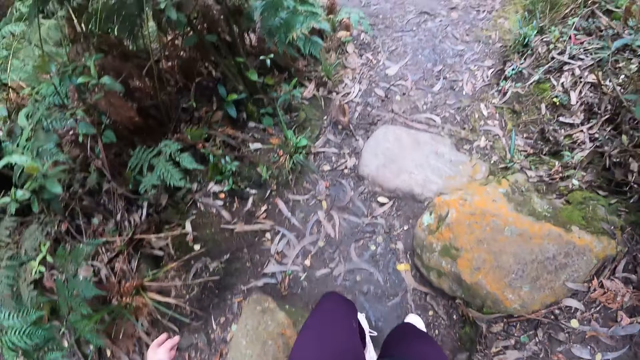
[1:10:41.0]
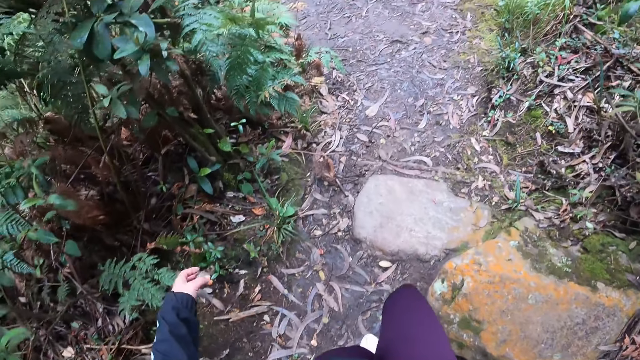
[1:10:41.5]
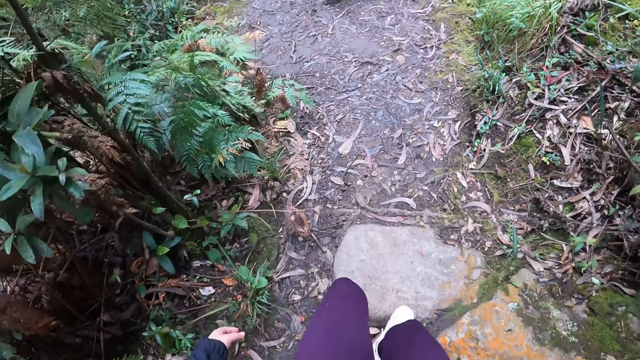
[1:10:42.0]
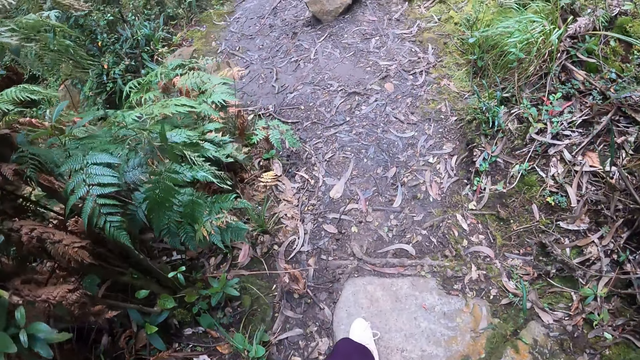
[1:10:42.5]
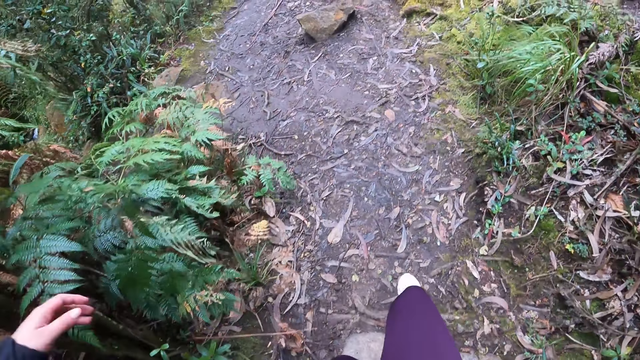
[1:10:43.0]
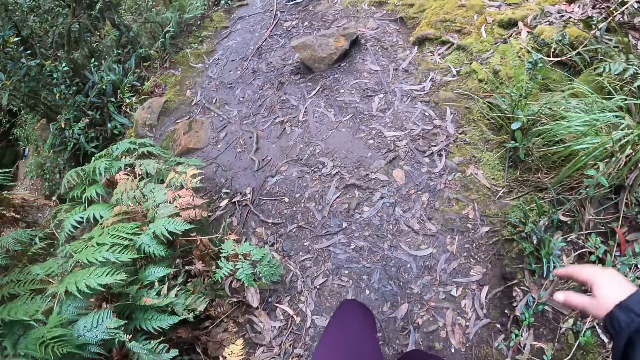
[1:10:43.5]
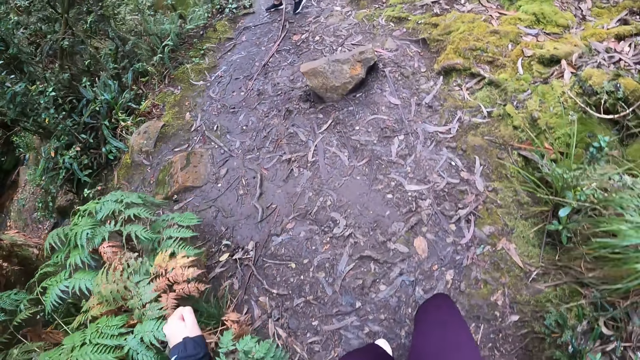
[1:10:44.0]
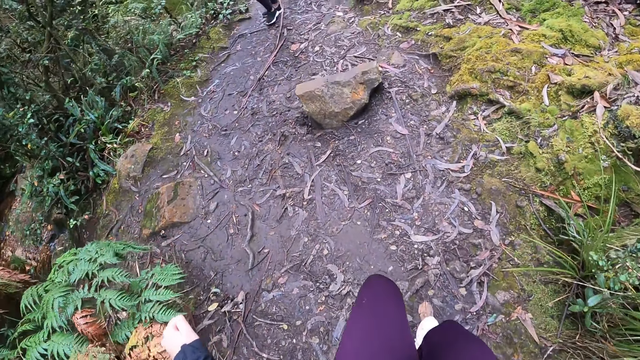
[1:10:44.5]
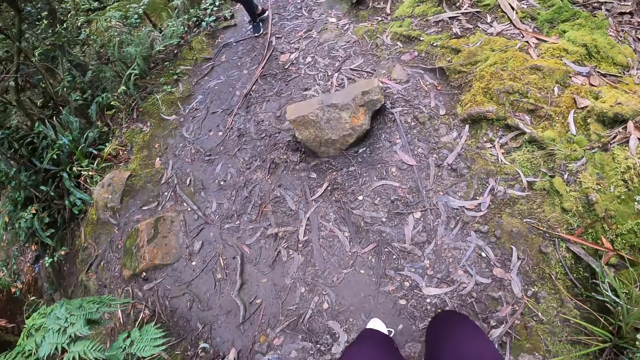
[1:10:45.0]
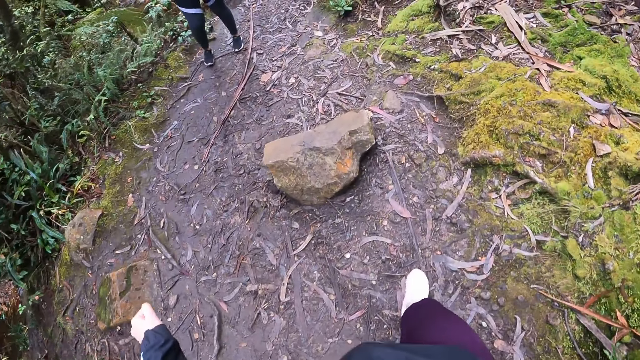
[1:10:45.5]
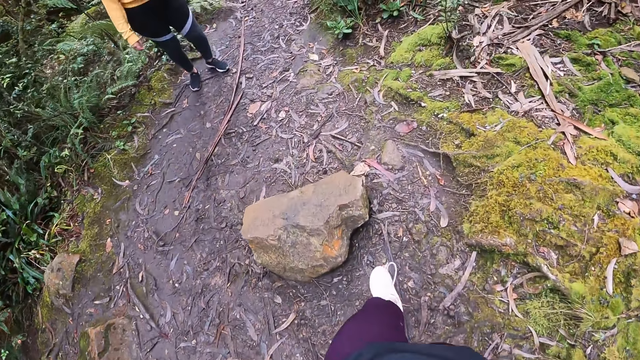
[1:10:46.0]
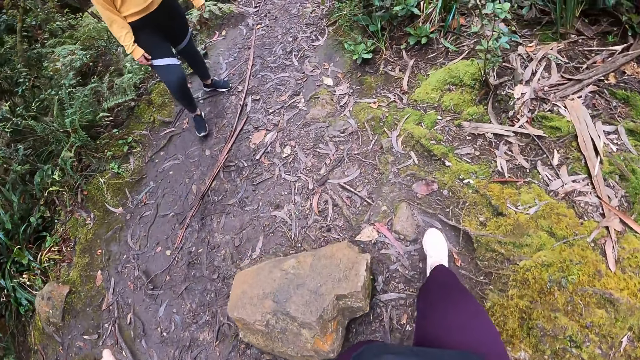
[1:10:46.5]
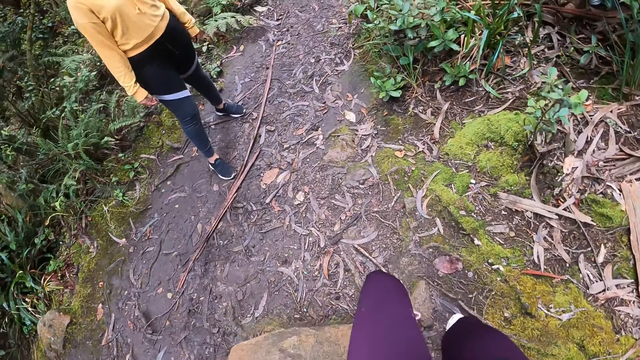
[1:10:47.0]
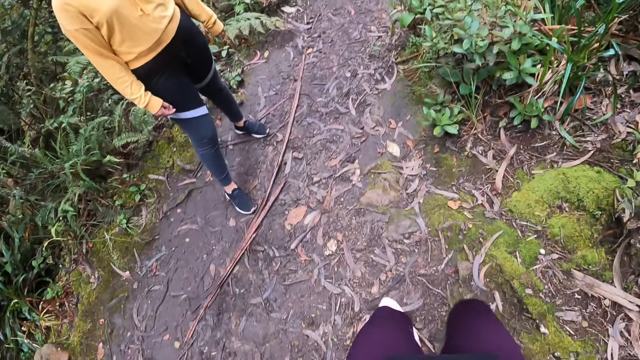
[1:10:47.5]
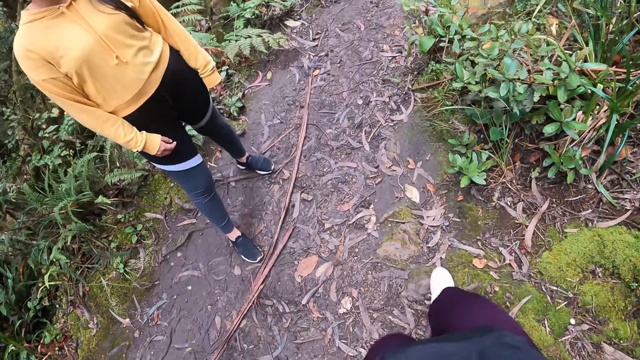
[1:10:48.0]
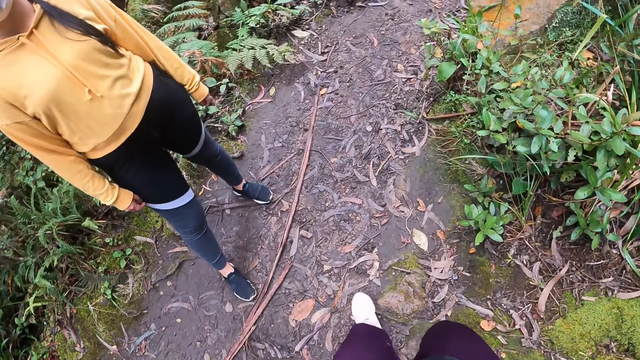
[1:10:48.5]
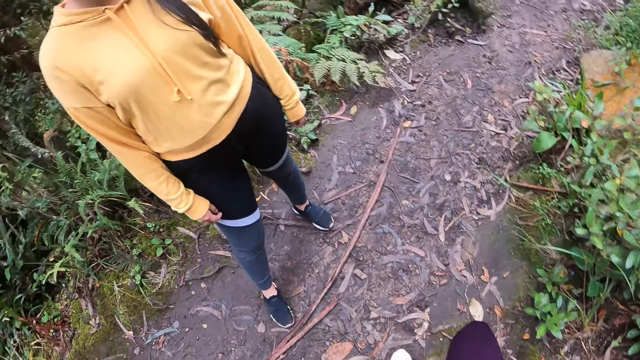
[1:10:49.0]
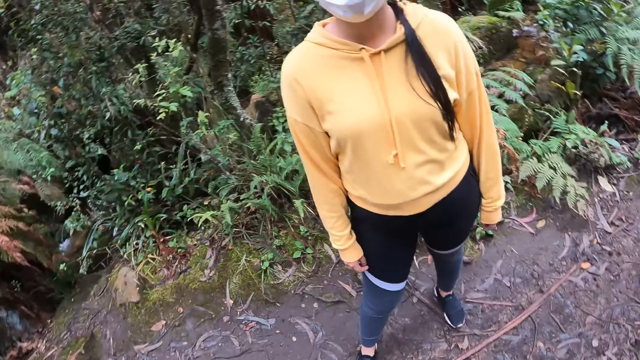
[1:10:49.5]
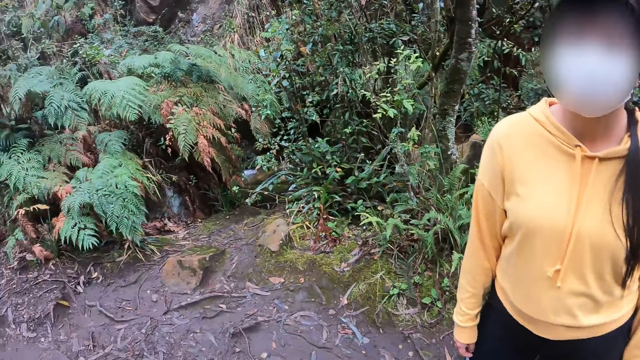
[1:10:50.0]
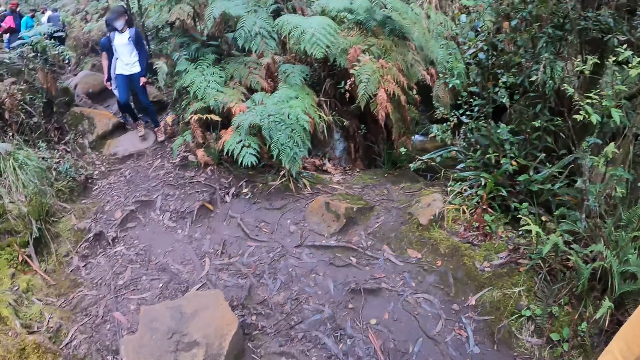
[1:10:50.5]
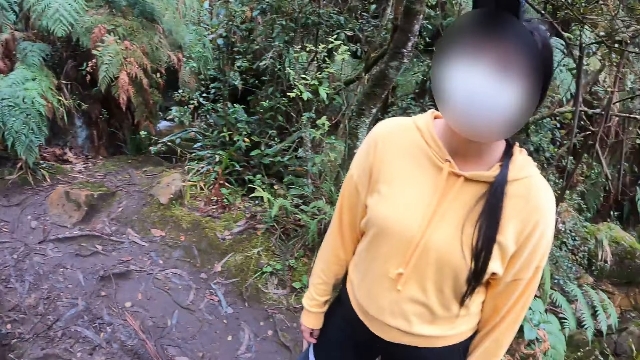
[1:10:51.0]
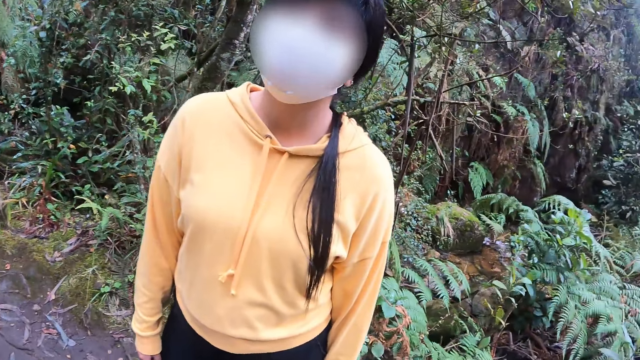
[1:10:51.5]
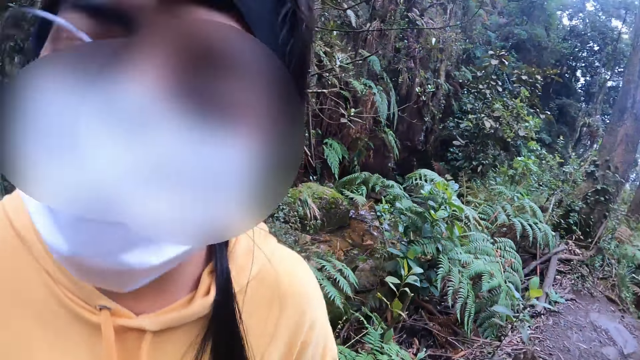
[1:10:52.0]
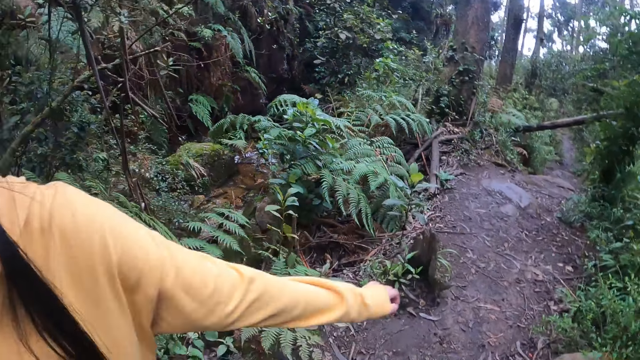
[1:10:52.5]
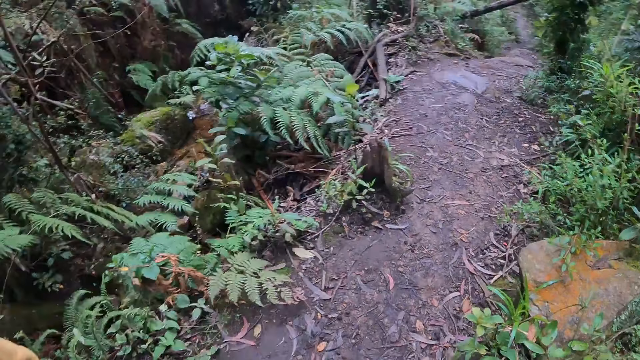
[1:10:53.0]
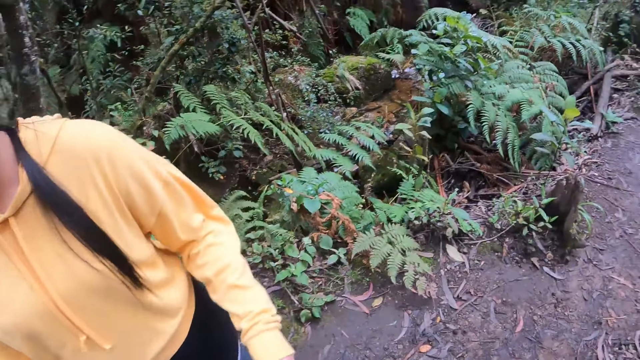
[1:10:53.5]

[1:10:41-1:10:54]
The camera wearer walks on the dirty path. A woman interacts with the camera wearer.

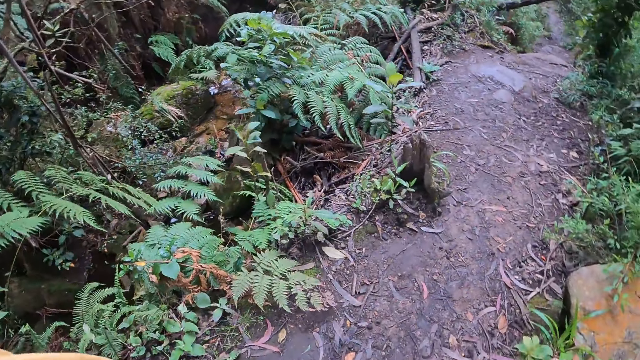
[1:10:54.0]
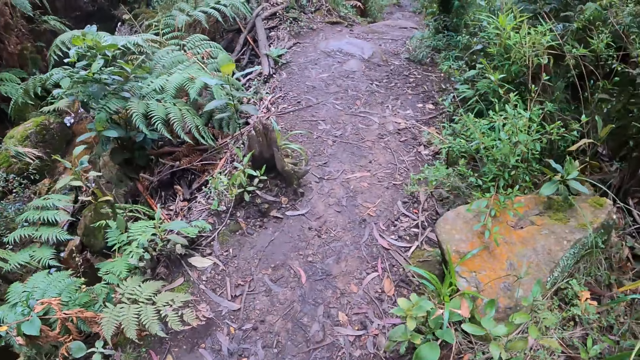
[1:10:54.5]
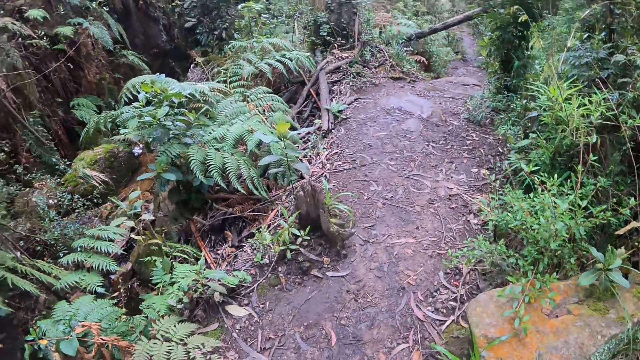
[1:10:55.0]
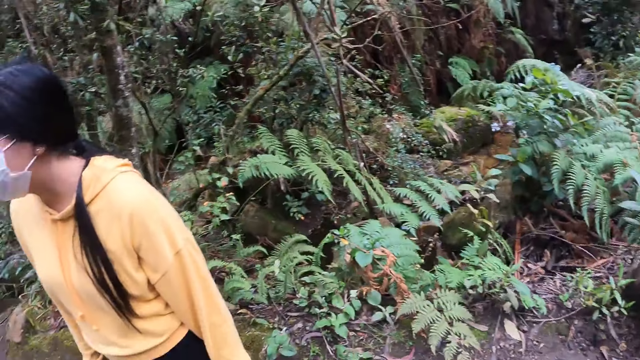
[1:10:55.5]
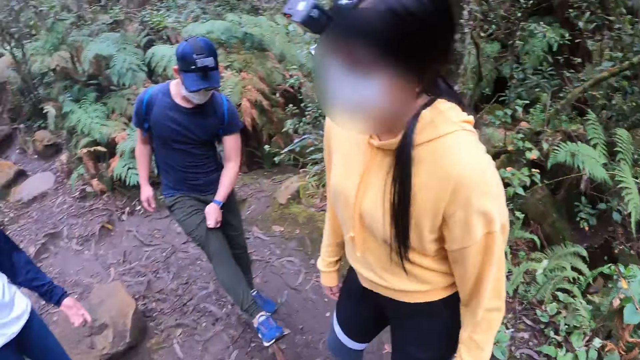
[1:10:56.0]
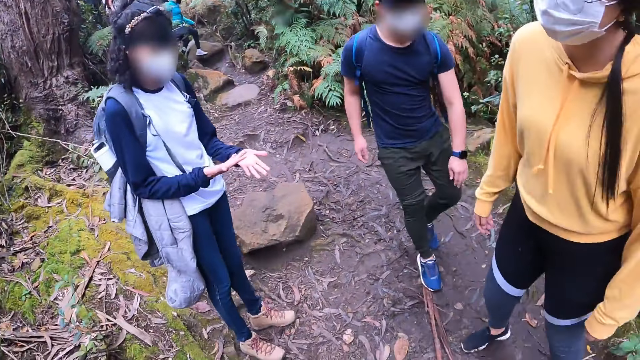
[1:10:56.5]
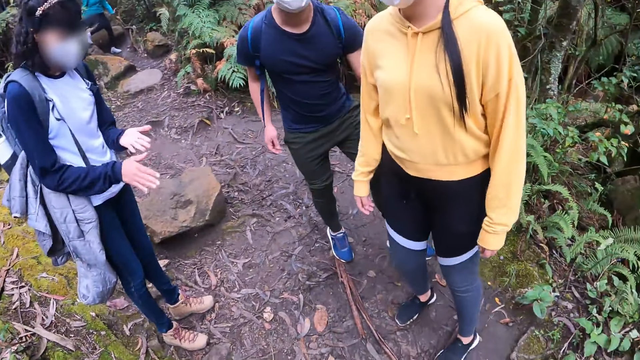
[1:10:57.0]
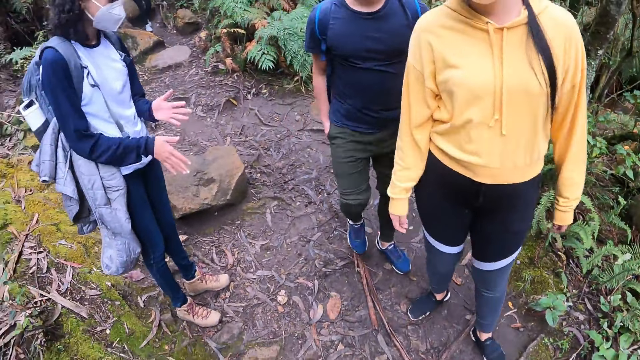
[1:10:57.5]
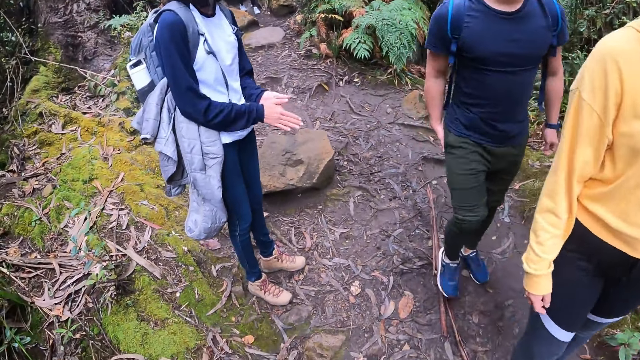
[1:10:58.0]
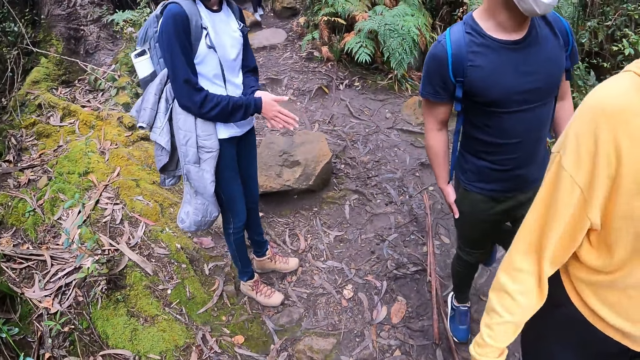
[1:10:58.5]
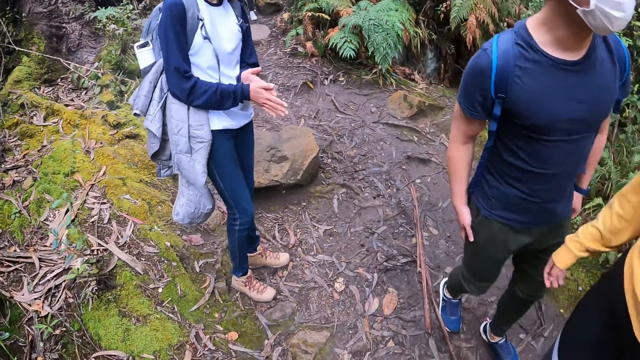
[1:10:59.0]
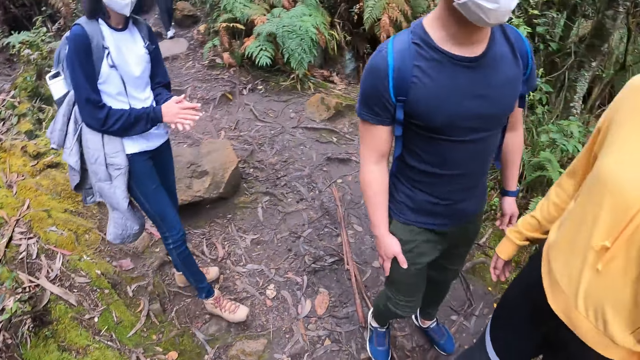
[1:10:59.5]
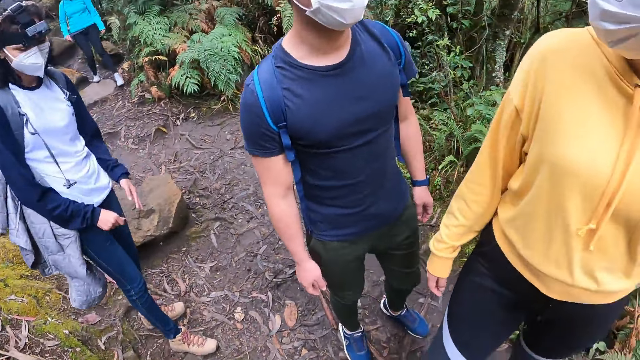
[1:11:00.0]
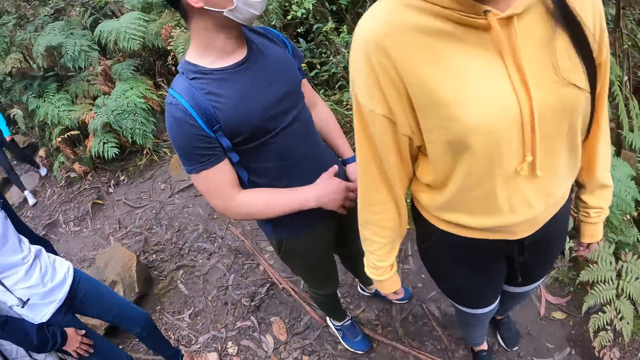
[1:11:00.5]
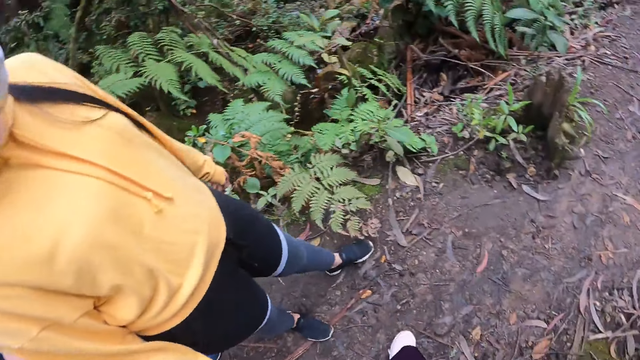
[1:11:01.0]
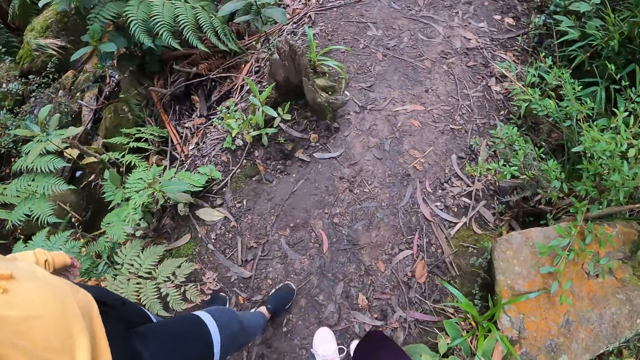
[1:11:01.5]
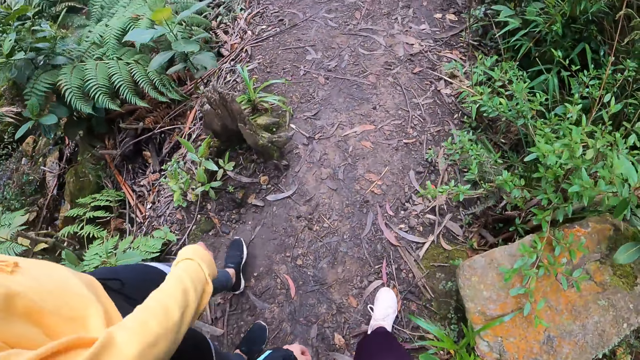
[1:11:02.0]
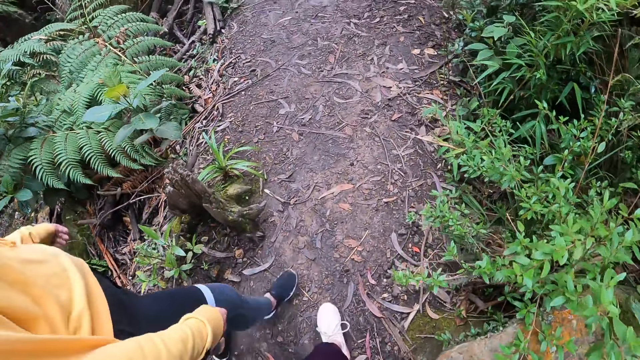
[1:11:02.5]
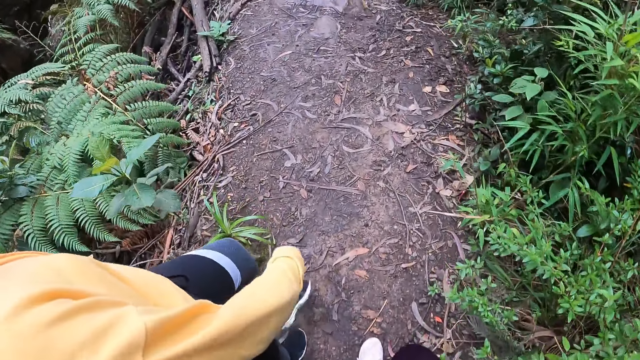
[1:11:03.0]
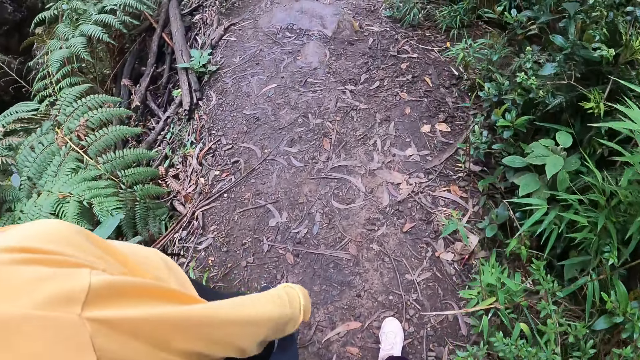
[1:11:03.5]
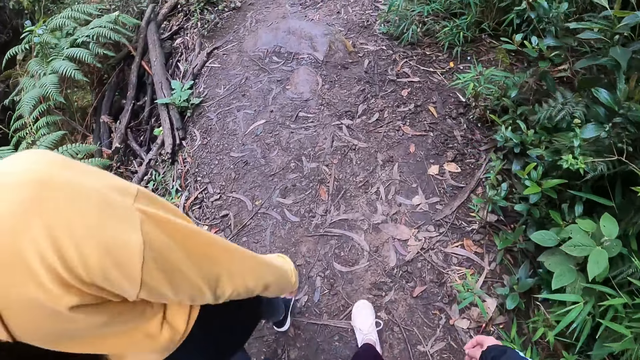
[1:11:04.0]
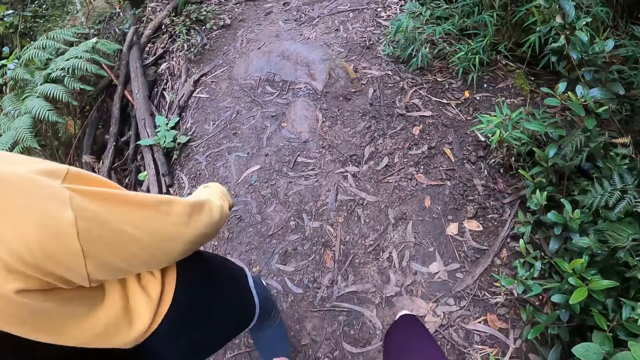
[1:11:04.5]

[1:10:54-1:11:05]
A woman rubs her palms. The woman walks on the dirty path. The camera wearer walks on the dirty path.
